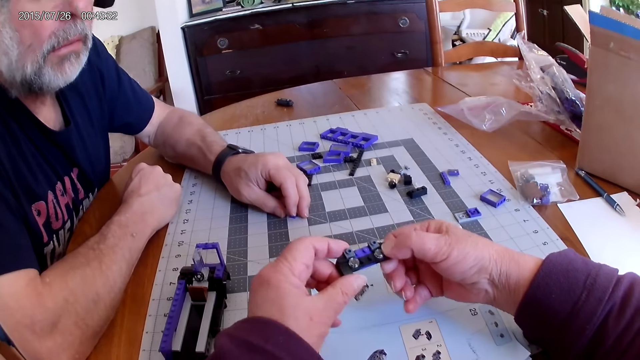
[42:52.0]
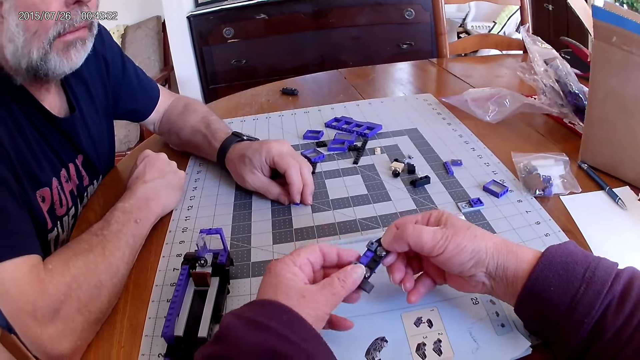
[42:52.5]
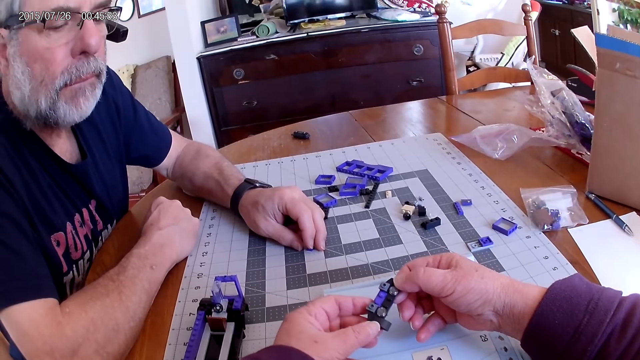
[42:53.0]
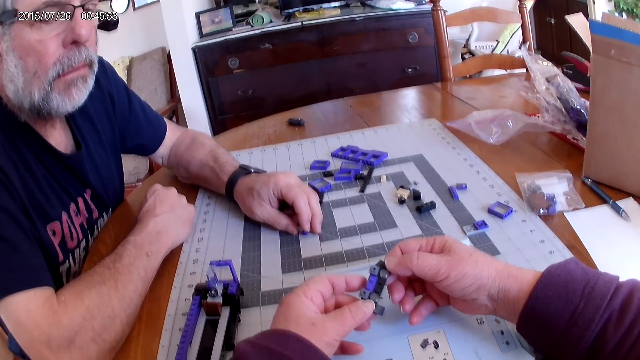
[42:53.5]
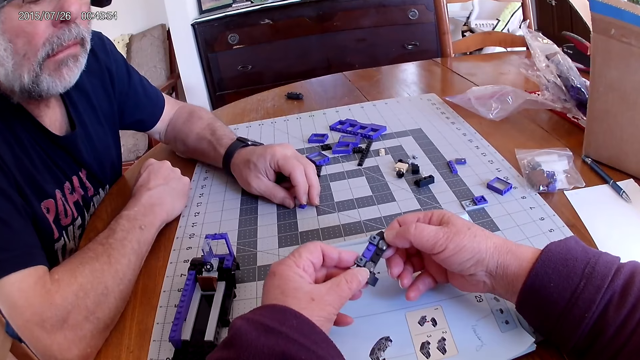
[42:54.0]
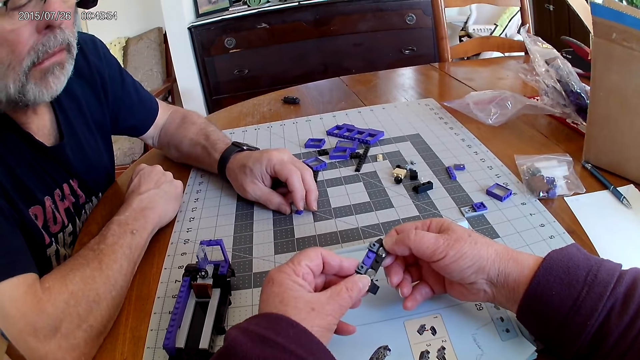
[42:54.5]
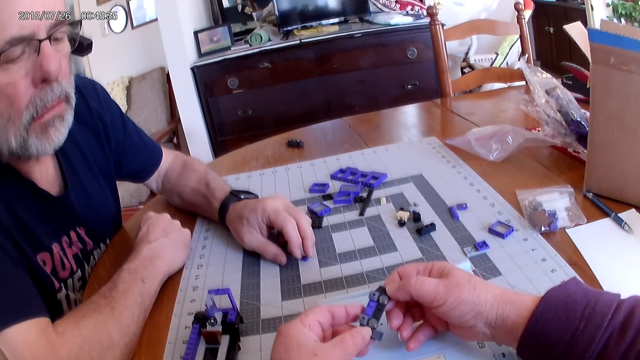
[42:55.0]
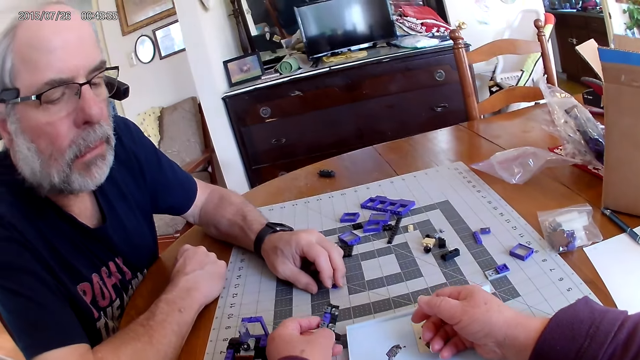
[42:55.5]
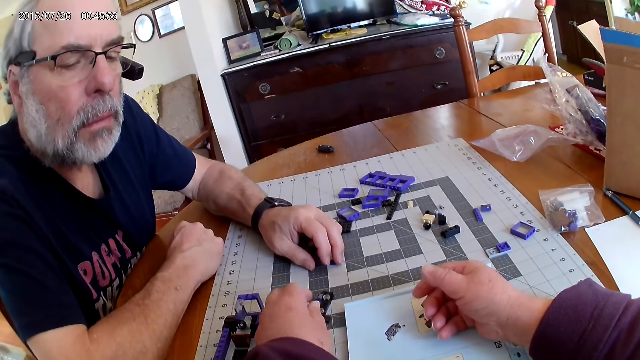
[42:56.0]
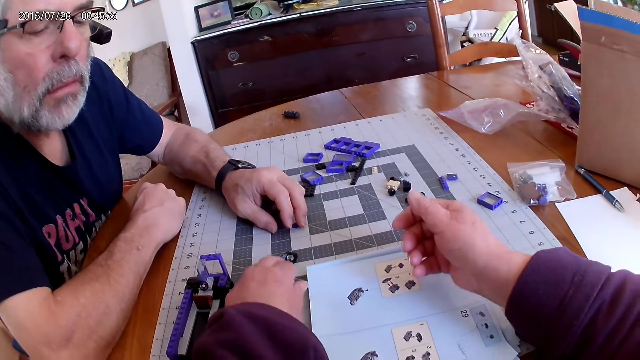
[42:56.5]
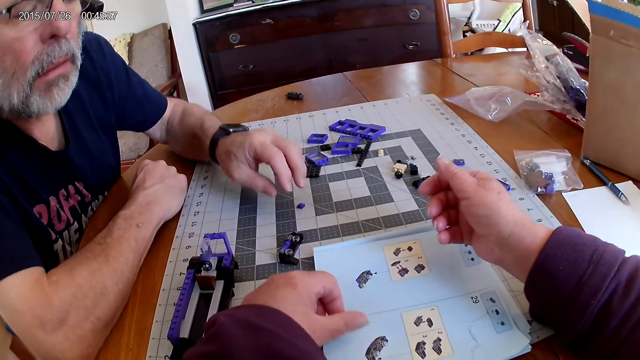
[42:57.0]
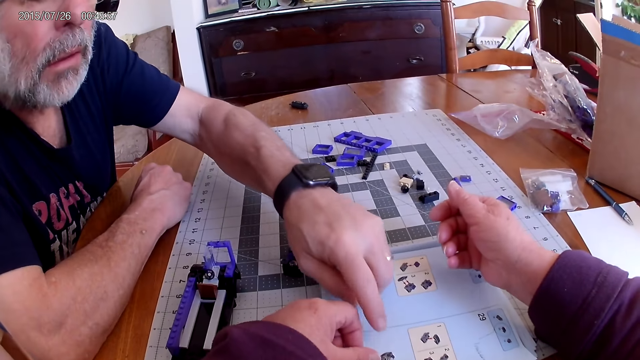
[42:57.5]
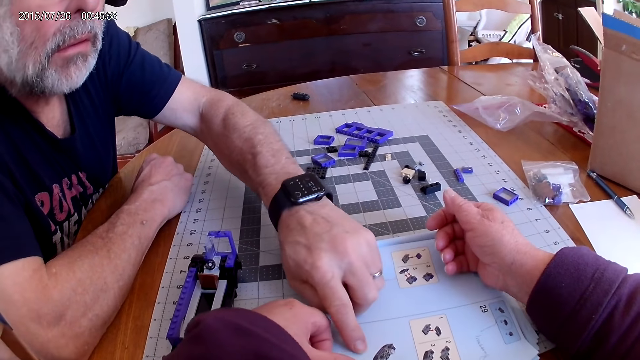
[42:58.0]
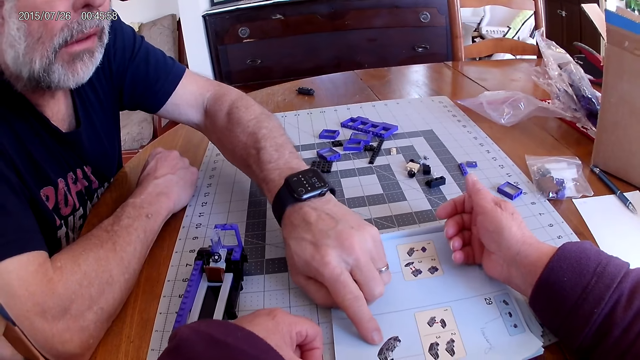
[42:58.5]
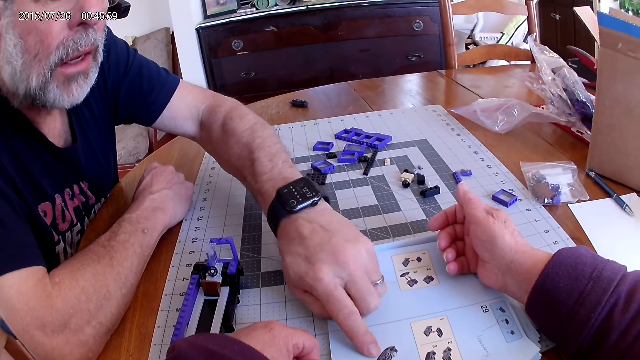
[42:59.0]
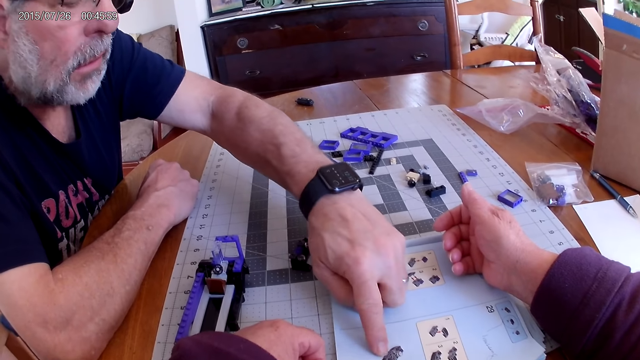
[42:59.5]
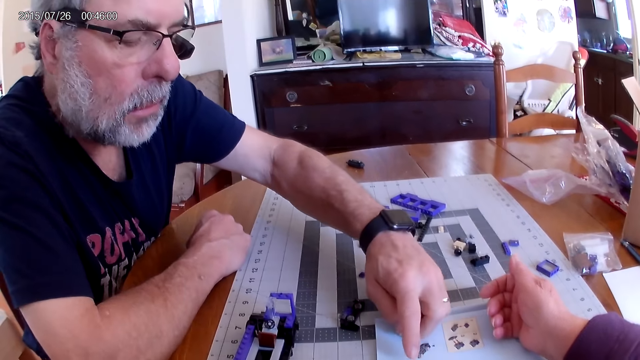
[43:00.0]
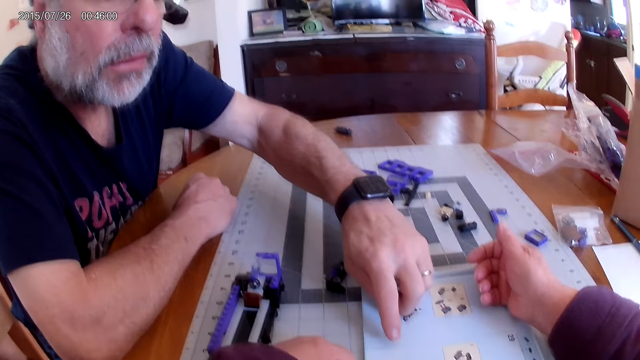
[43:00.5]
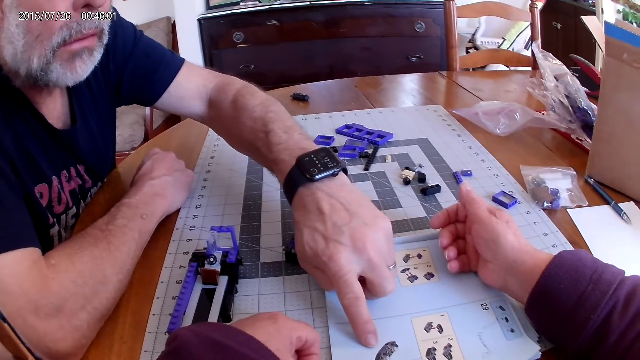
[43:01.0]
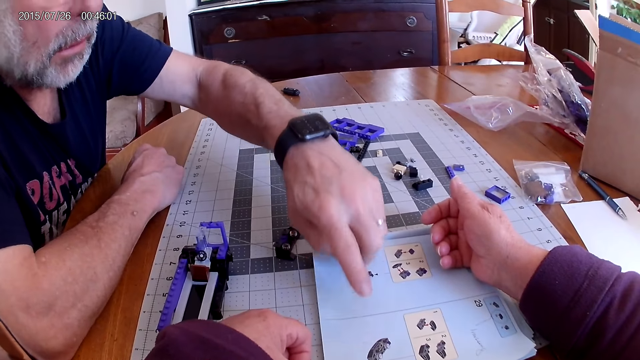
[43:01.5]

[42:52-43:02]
The camera wearer places the plastic pieces on the table. A man points at the instructional manual.

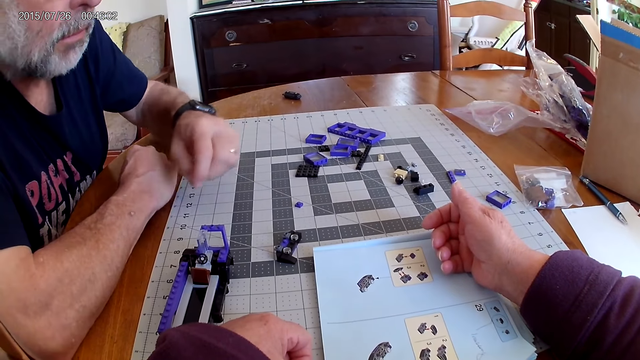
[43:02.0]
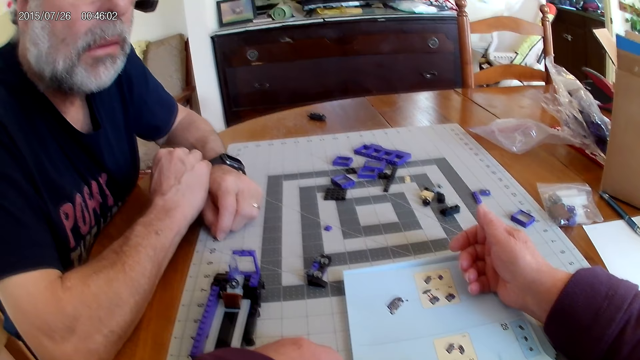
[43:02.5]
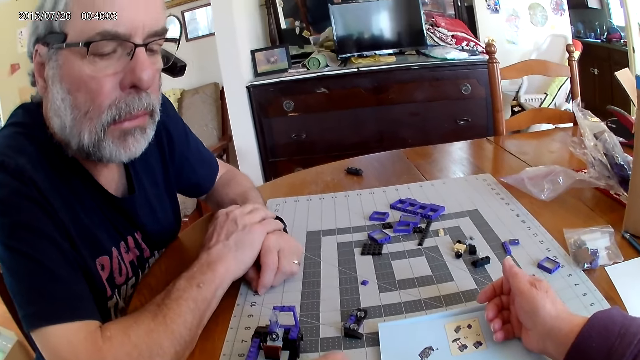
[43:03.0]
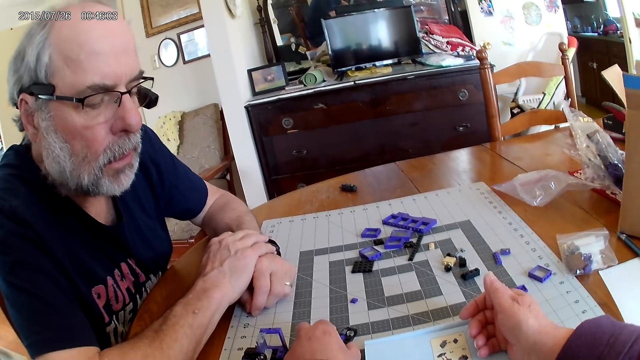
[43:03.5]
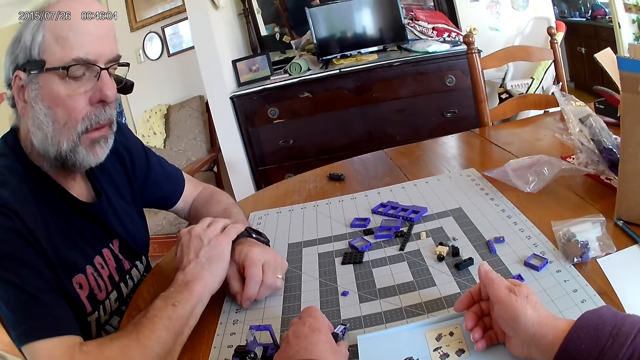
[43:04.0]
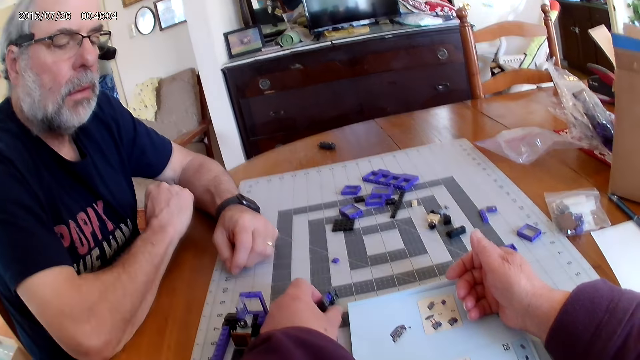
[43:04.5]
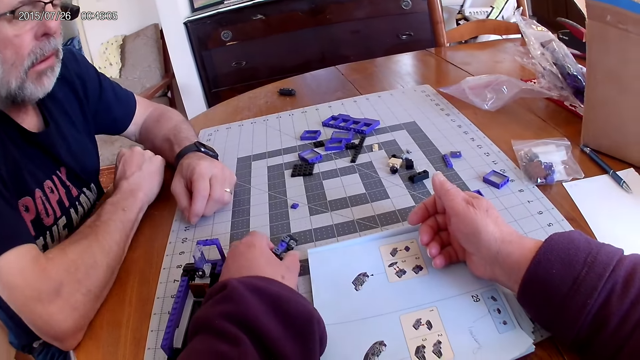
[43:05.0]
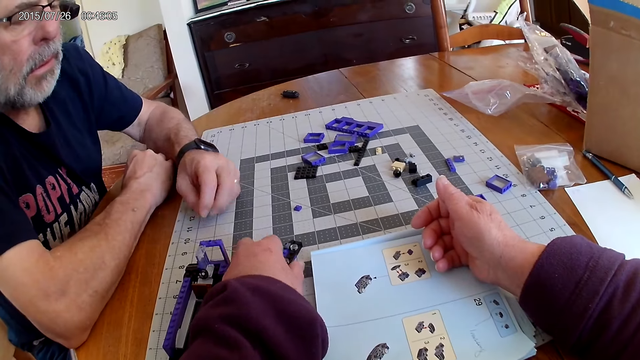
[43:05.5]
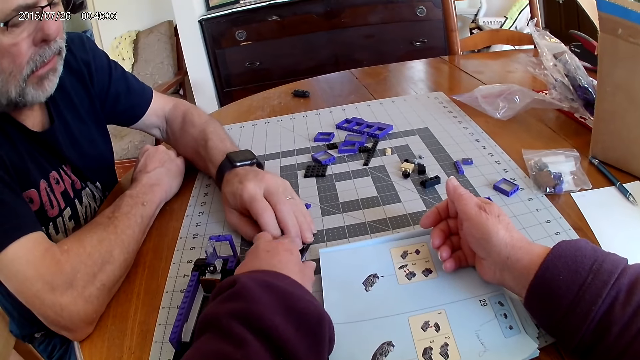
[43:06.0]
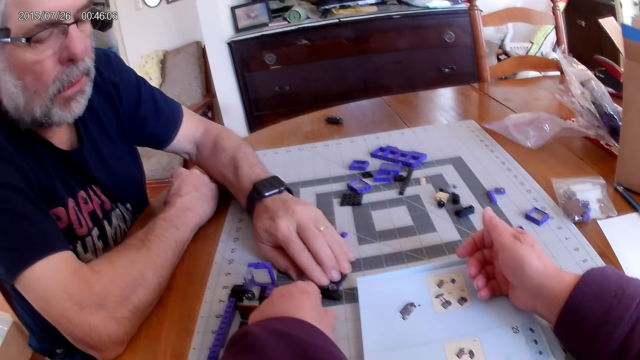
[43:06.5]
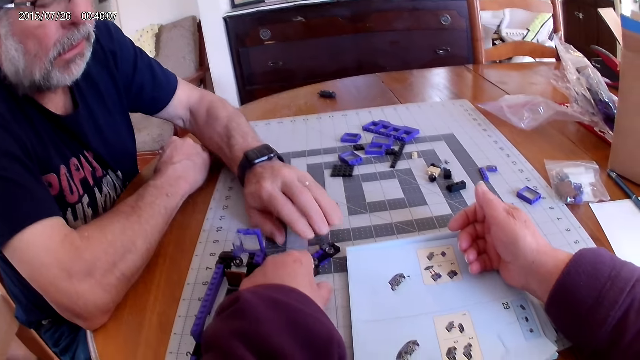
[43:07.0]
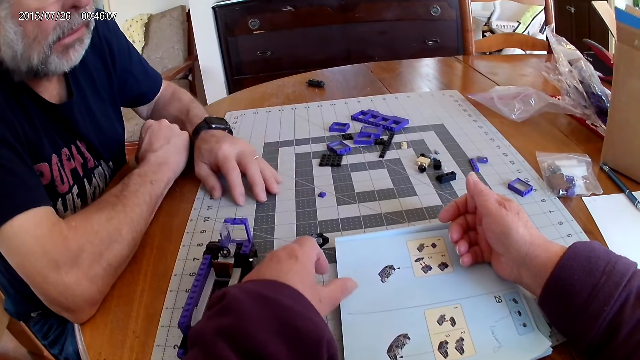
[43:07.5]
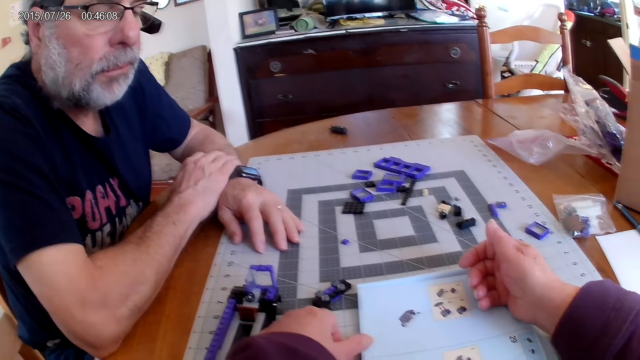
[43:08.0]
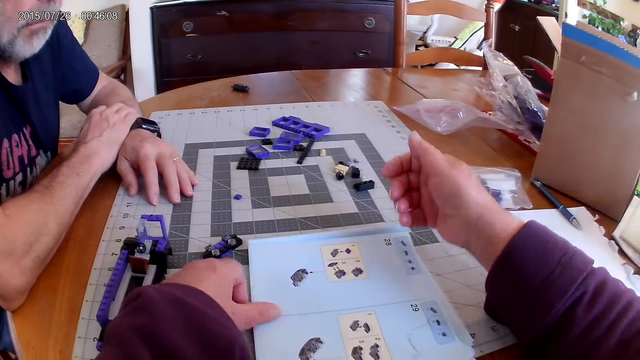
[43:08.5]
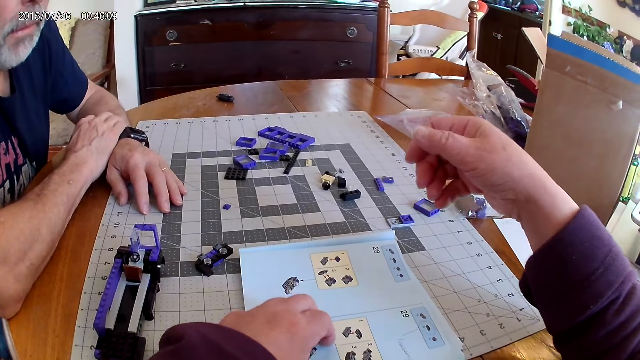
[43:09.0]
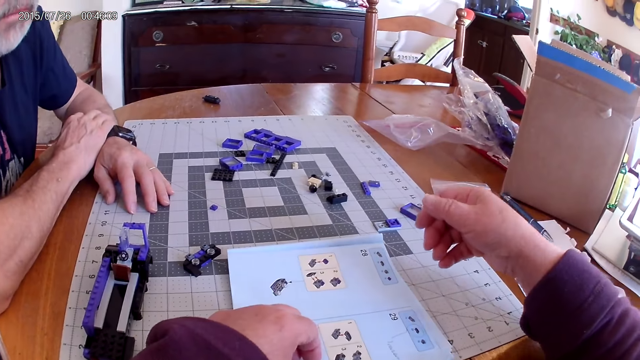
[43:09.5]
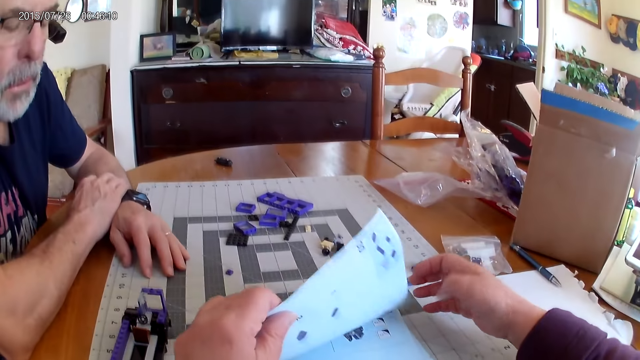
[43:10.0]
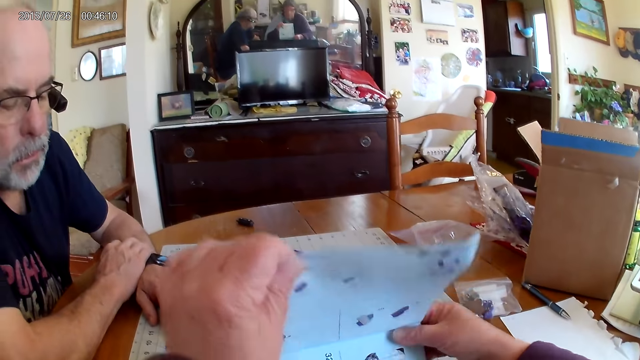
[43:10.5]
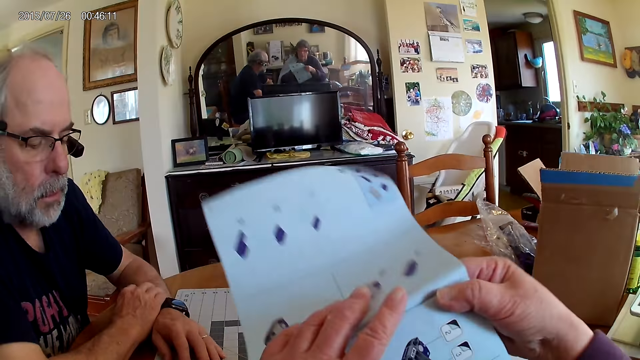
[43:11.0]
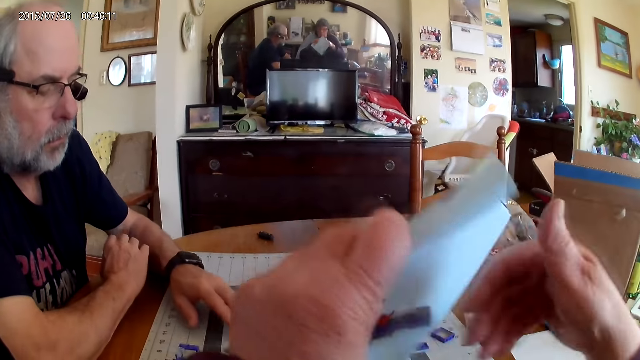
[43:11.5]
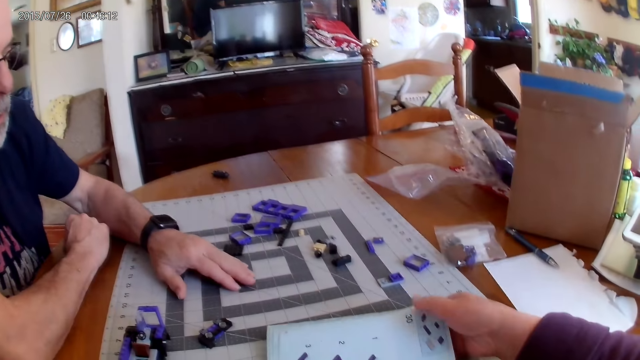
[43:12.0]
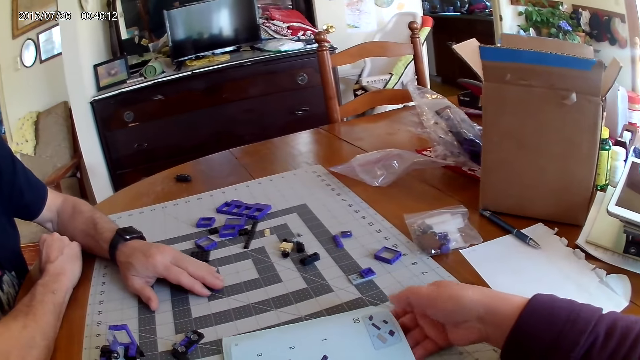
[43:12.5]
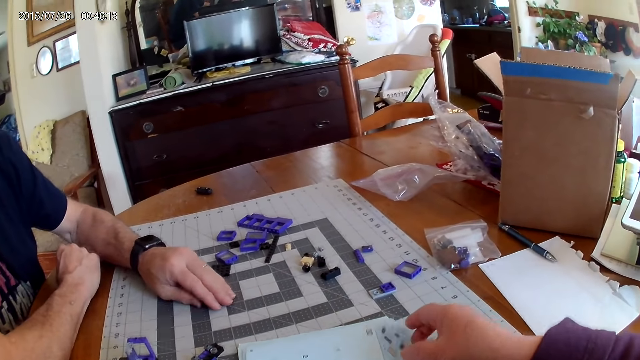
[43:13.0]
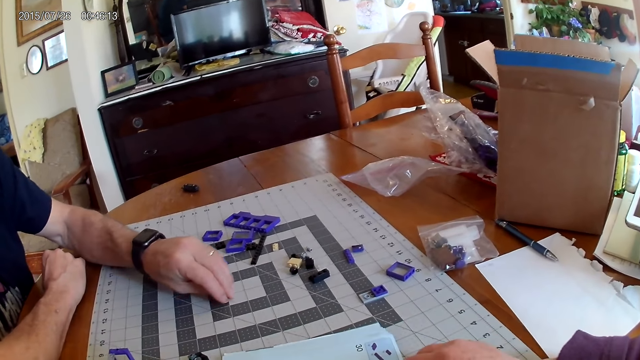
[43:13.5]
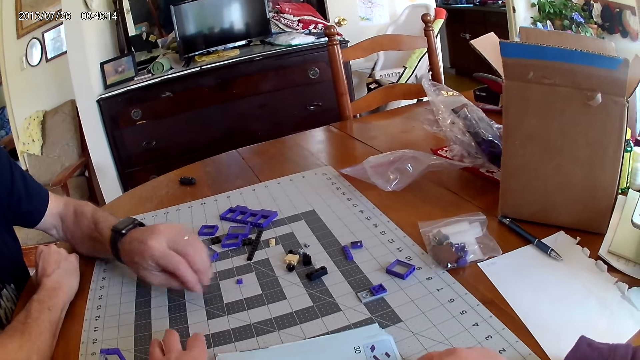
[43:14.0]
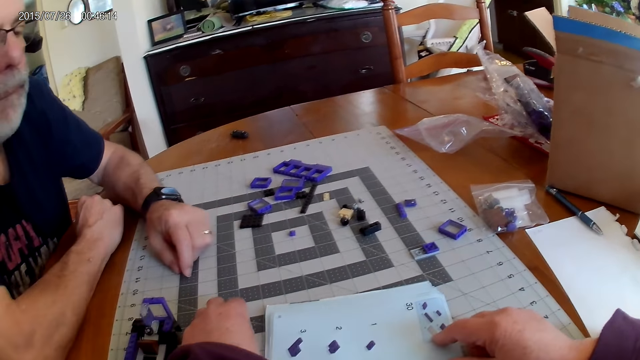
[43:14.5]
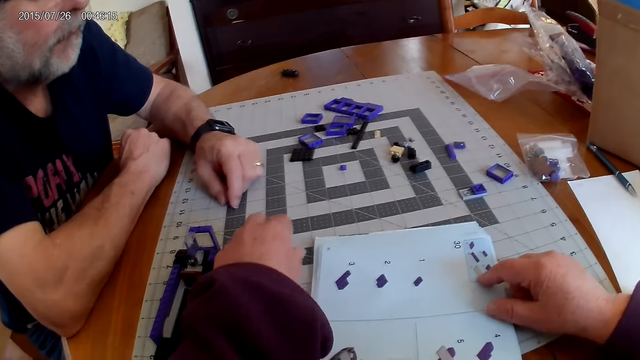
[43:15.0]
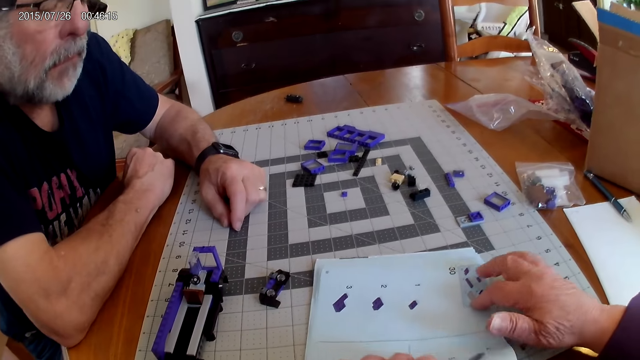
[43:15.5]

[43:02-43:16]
The camera wearer picks up a plastic piece off the table. They open the next page on the instructional manual book. They look at the instructional manual book.
